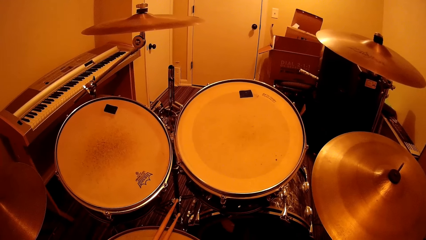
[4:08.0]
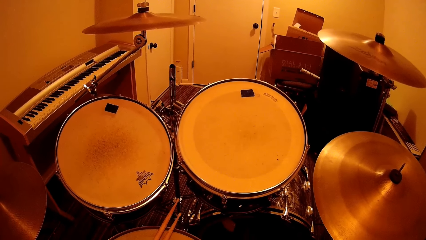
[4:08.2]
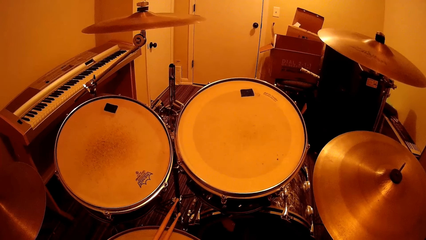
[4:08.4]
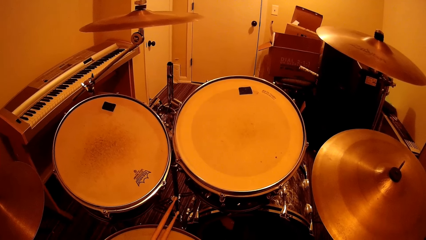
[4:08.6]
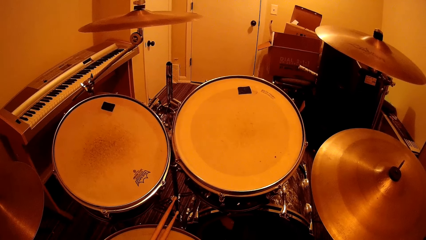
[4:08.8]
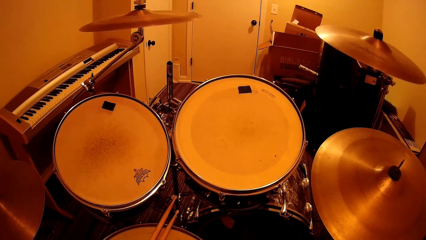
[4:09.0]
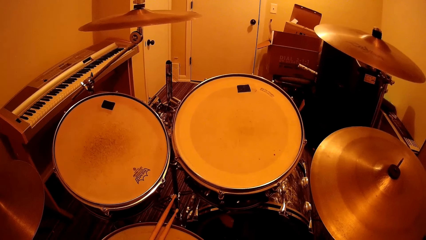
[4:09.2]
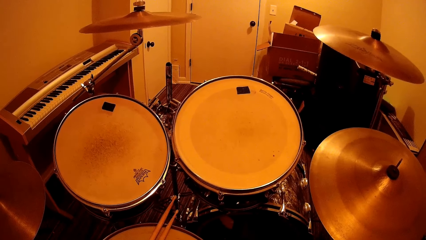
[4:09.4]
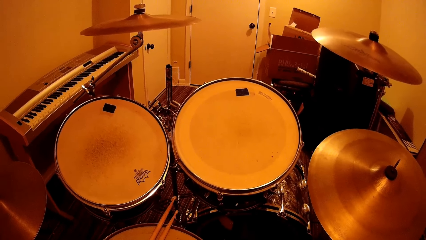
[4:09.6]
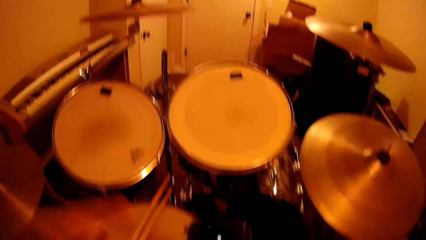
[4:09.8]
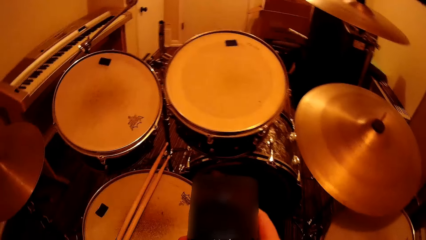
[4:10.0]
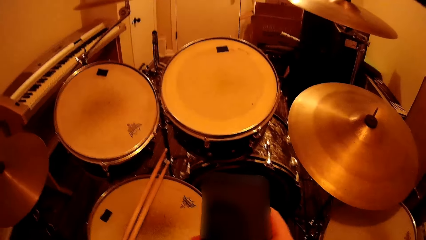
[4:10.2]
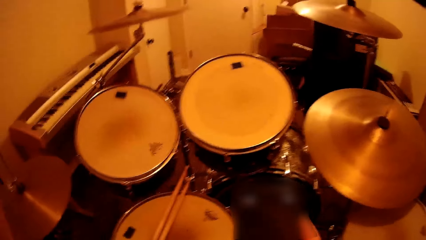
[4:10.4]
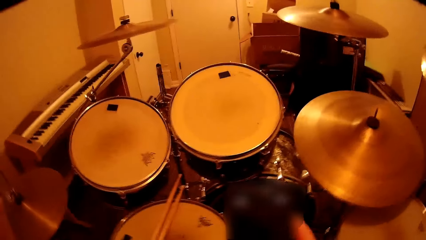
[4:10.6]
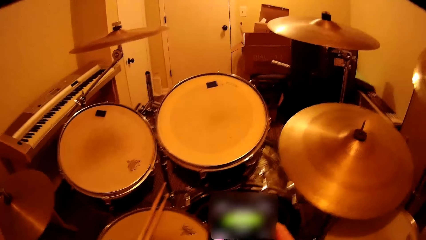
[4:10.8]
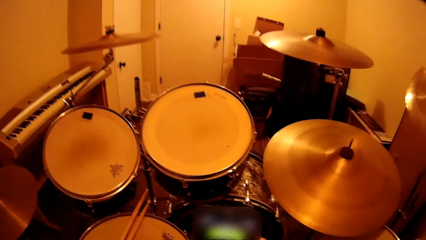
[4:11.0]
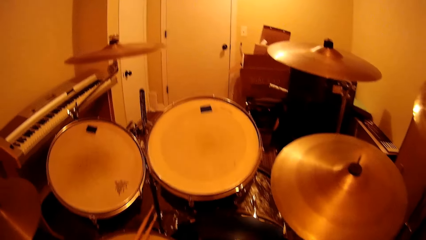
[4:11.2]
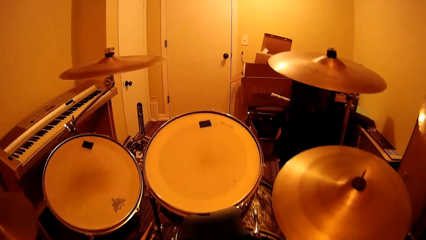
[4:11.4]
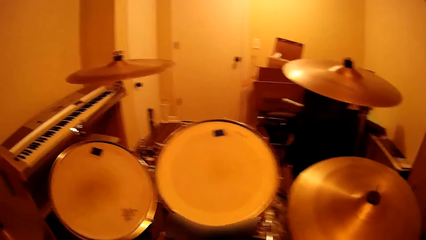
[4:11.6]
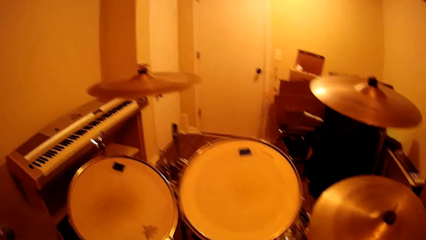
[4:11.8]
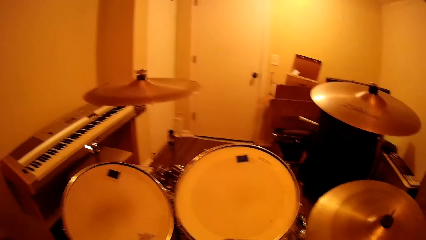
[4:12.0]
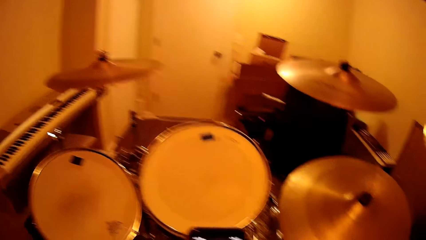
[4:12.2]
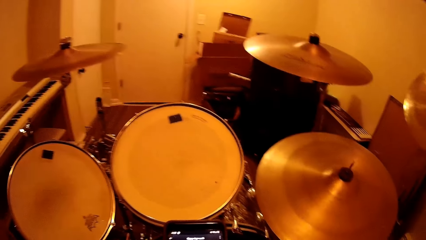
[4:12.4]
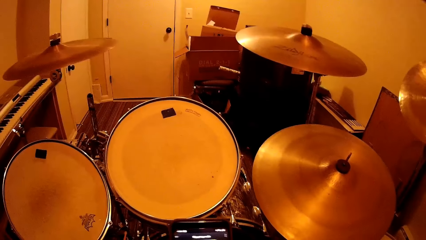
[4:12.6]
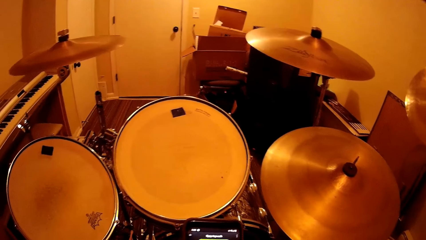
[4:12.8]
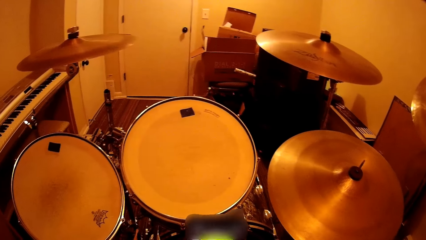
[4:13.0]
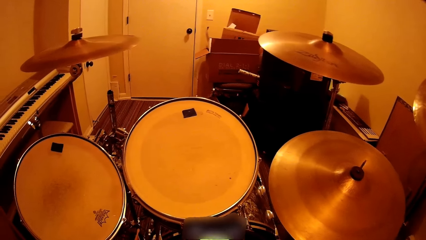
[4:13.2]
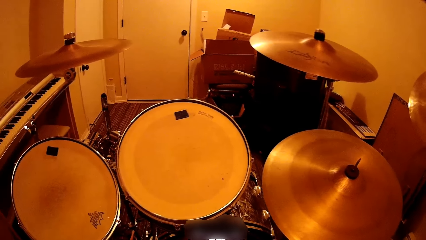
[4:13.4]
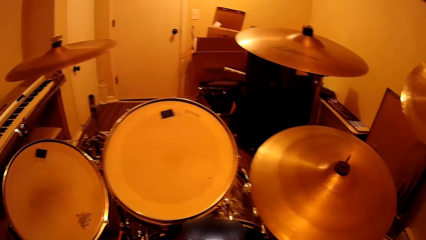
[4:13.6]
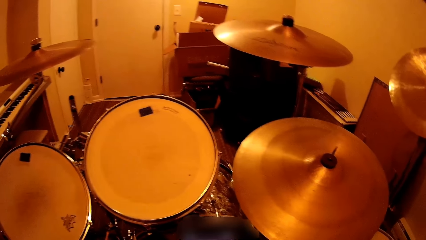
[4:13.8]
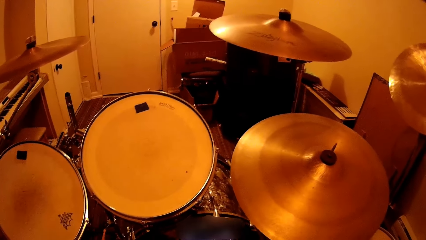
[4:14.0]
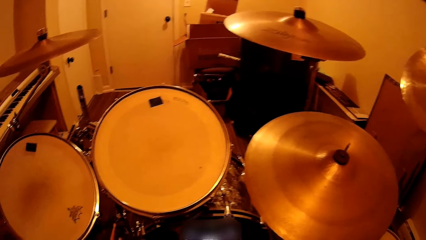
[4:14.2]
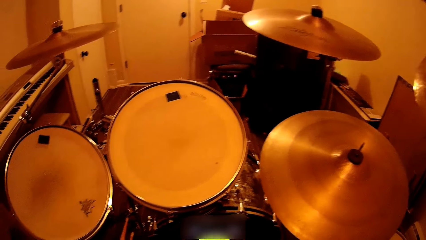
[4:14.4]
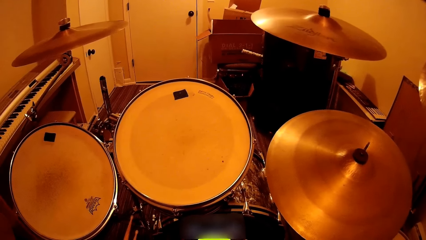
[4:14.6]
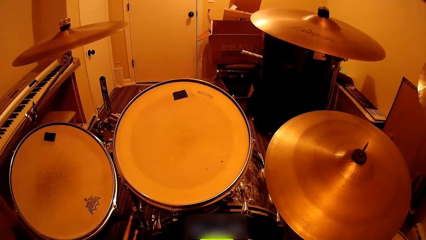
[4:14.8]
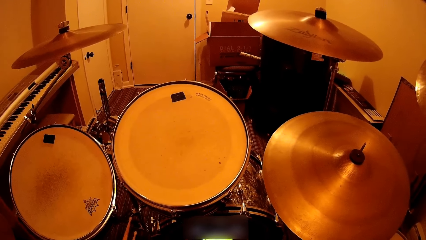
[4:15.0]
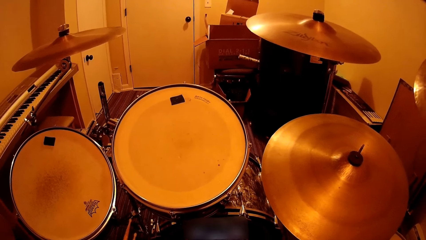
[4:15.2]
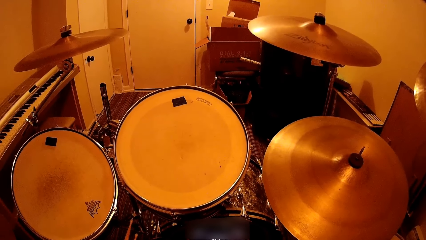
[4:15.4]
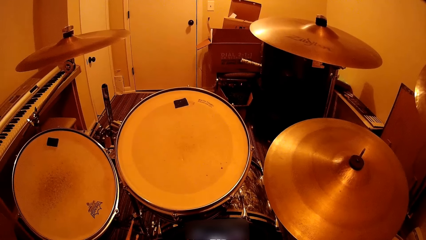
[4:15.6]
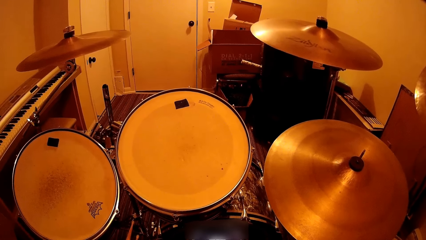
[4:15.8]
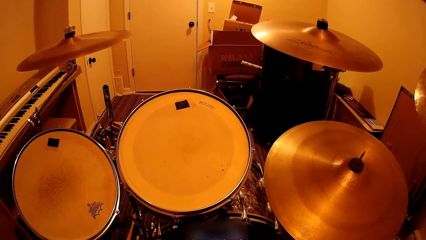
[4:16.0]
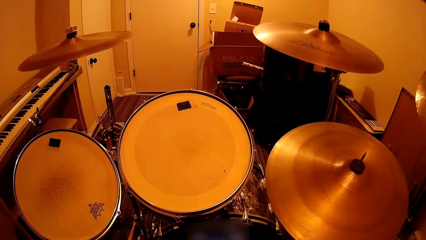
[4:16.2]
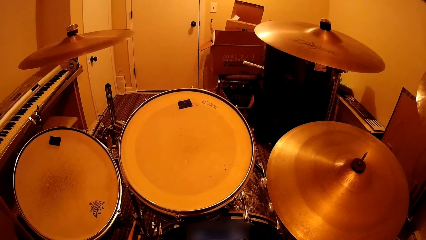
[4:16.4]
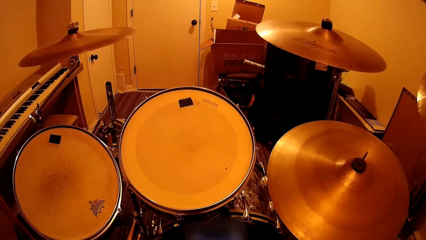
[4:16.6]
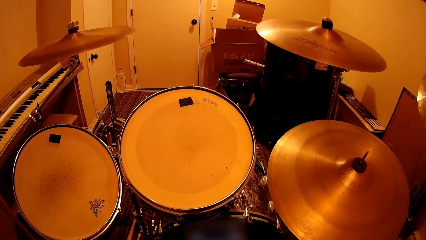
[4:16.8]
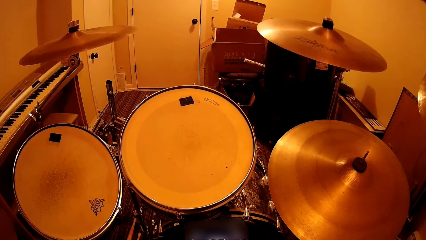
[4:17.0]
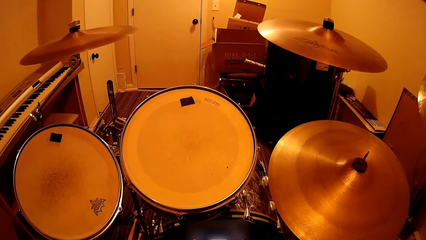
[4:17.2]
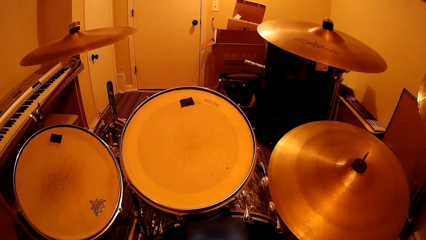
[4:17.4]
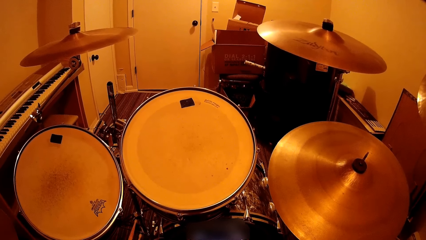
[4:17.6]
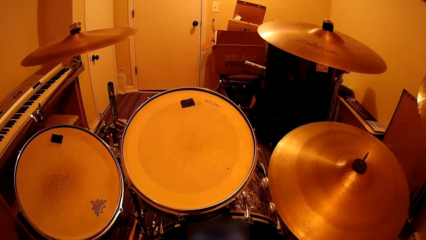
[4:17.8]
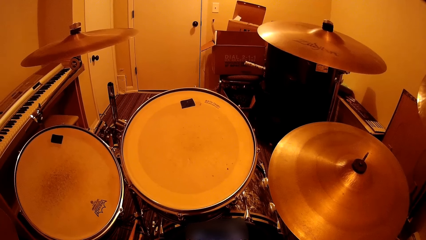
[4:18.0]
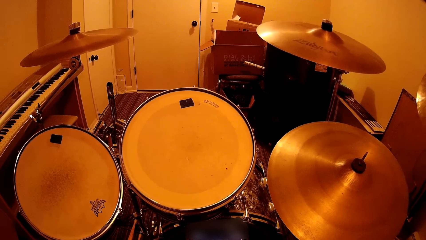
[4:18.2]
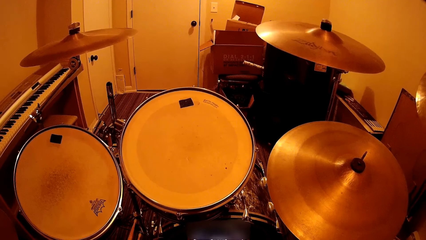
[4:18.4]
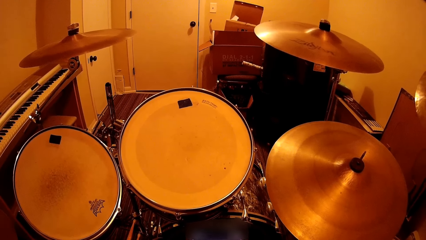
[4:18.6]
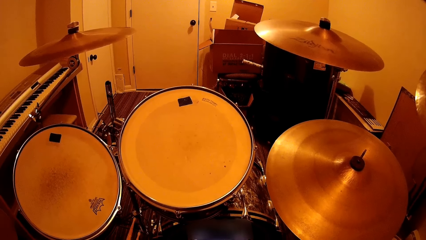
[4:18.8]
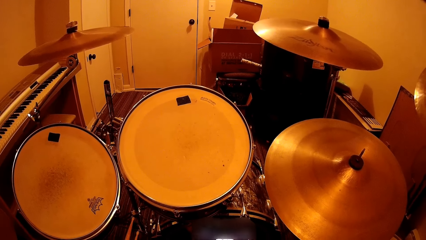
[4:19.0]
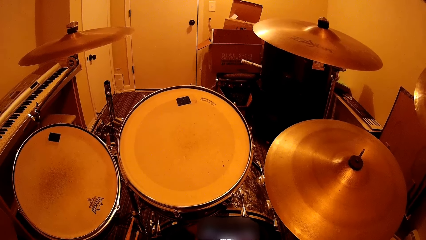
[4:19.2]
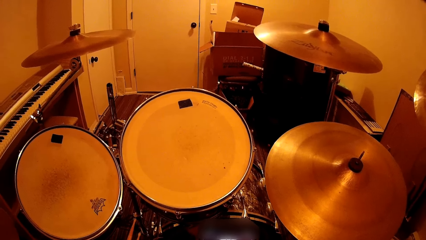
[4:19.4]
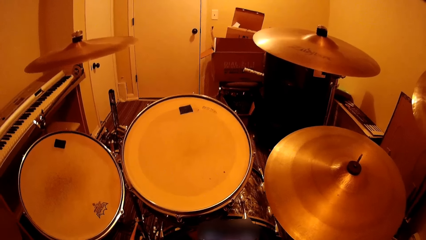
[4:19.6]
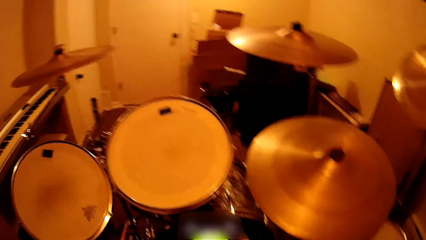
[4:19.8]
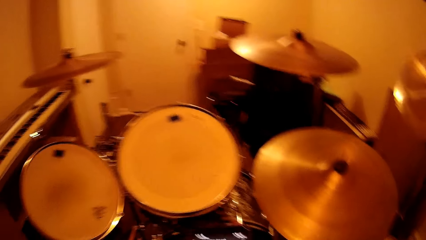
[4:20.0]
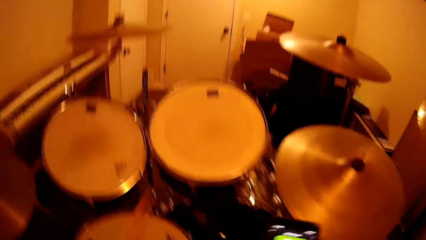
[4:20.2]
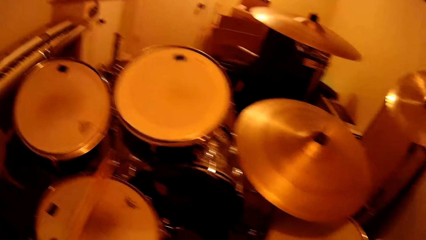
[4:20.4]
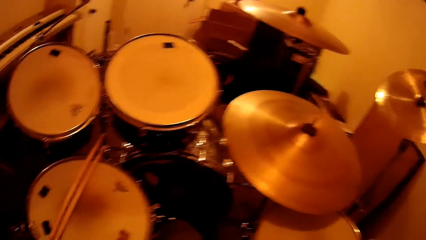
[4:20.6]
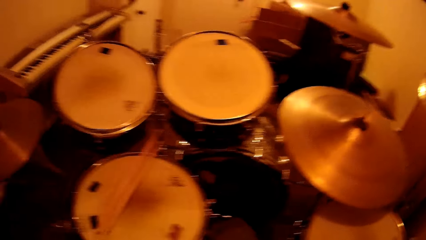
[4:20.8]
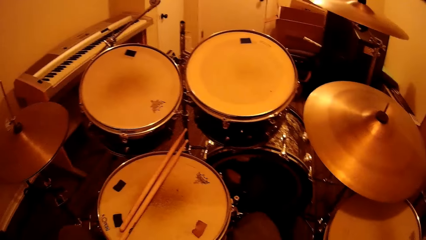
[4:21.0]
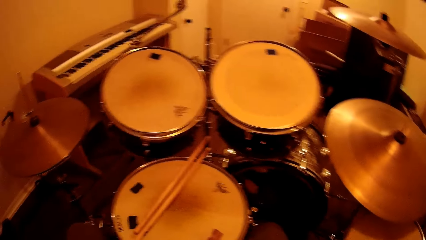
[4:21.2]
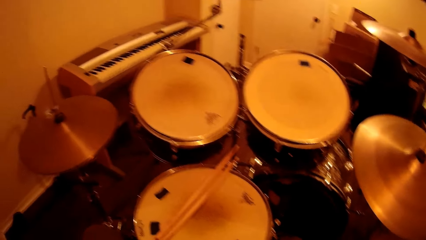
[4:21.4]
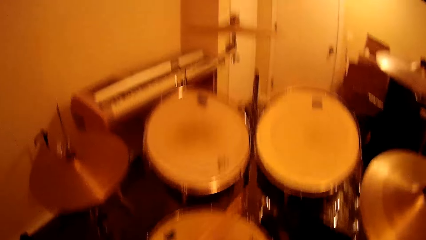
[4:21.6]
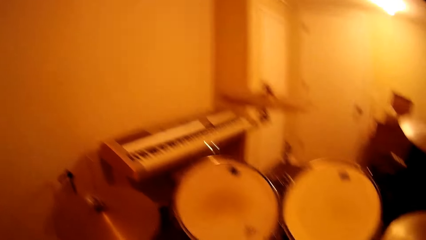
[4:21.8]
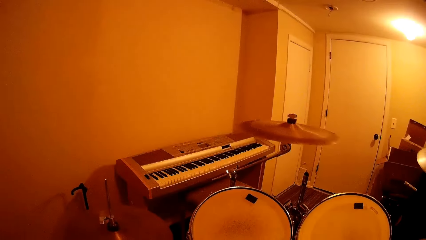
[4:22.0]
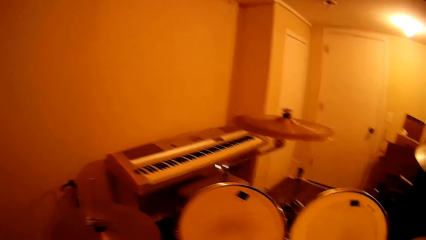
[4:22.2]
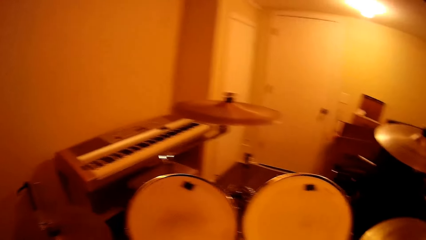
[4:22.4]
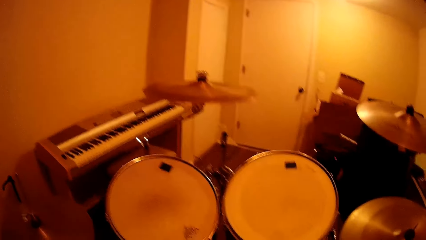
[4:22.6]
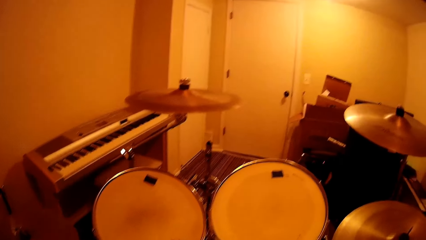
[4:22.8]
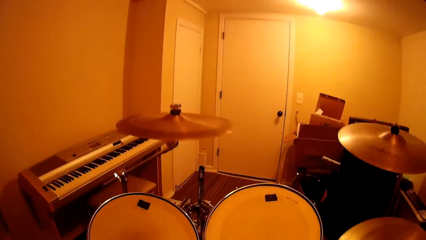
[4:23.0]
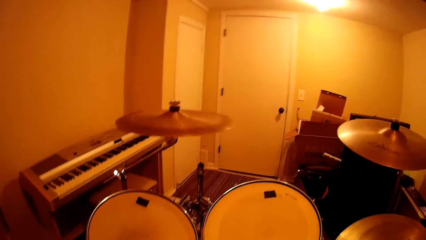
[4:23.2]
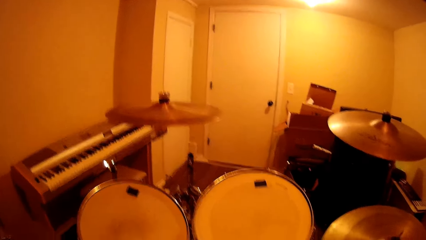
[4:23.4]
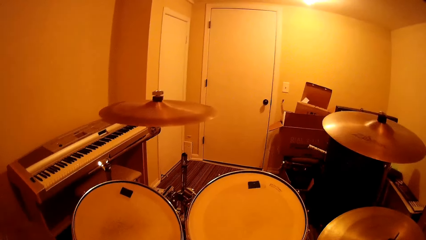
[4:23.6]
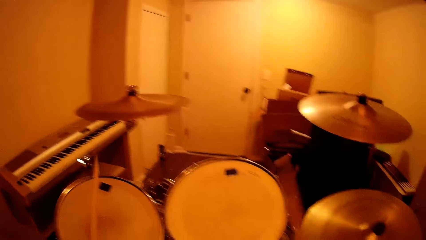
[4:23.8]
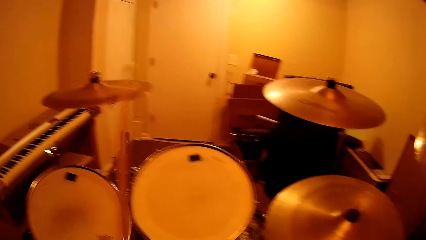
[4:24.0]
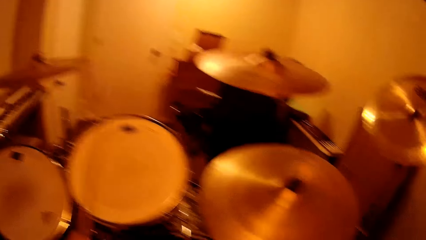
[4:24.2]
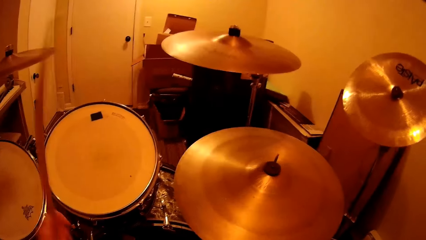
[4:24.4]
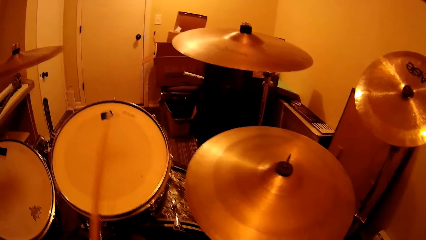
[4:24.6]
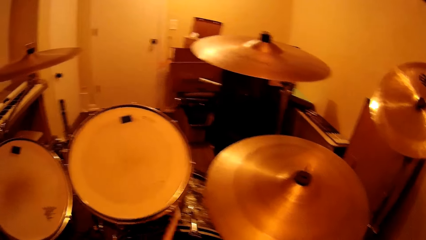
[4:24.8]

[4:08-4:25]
The camera wearer operates the phone. They pick up the drumsticks. They play the drum set.
